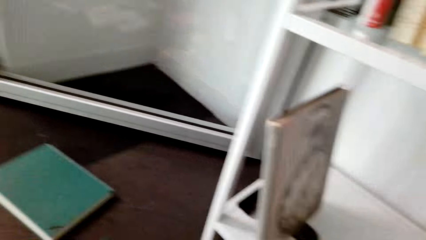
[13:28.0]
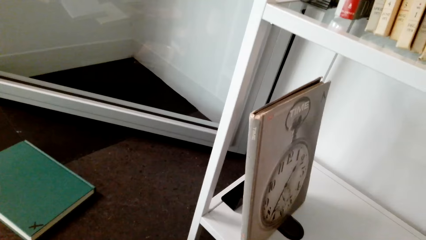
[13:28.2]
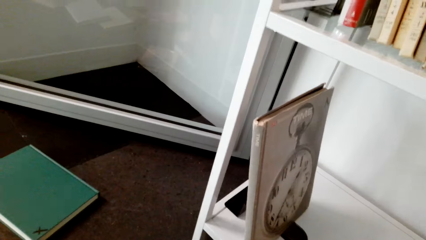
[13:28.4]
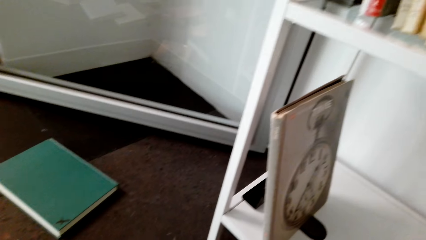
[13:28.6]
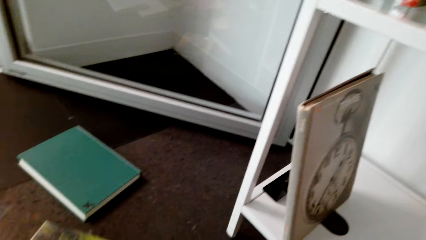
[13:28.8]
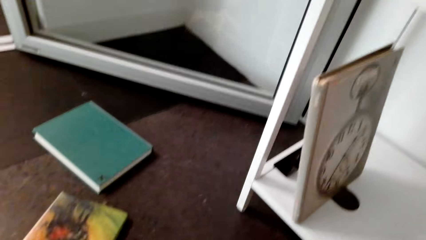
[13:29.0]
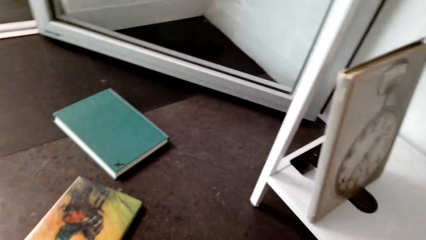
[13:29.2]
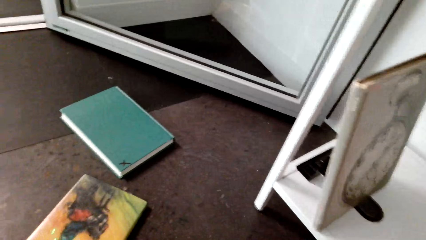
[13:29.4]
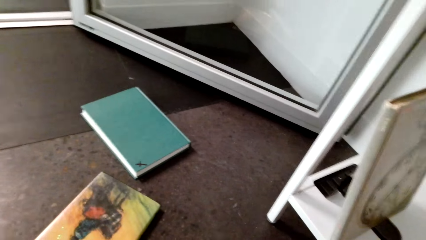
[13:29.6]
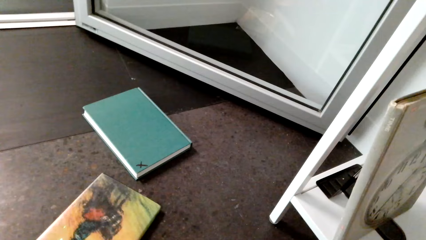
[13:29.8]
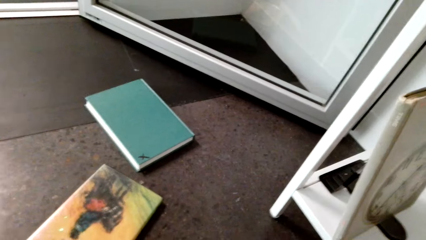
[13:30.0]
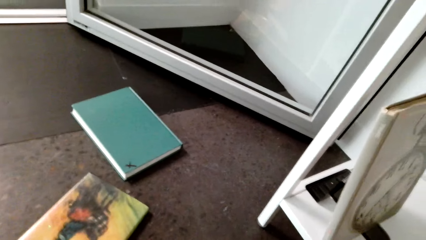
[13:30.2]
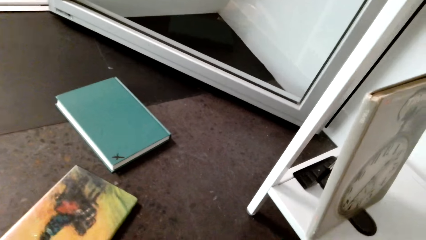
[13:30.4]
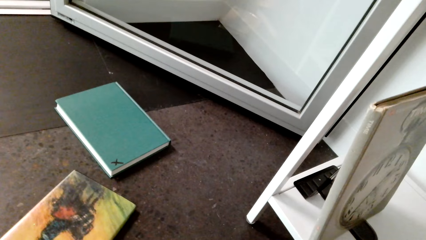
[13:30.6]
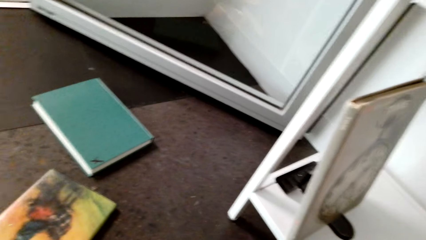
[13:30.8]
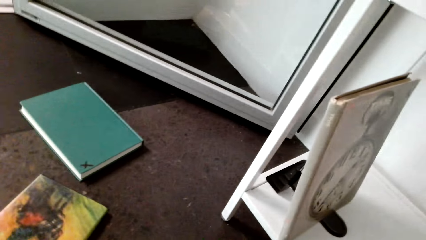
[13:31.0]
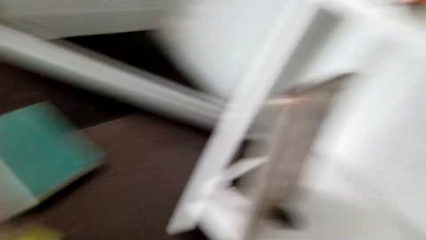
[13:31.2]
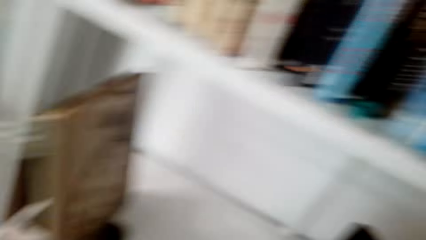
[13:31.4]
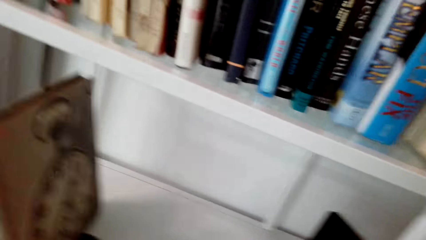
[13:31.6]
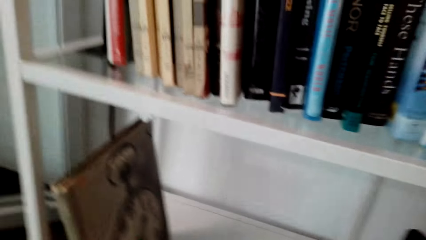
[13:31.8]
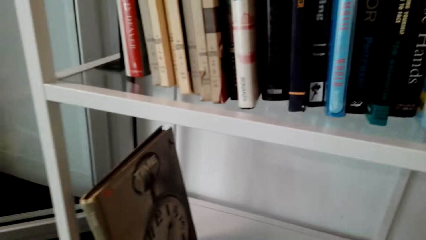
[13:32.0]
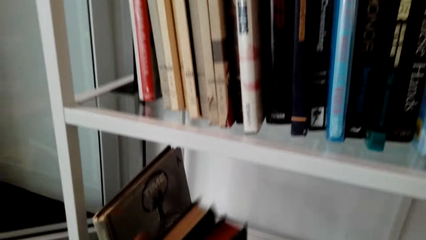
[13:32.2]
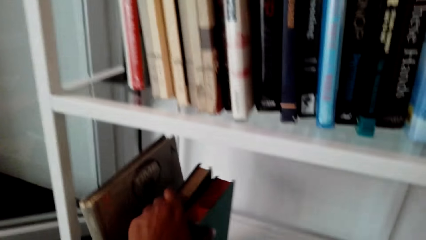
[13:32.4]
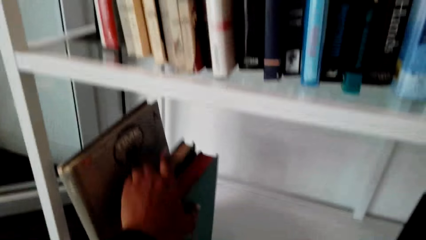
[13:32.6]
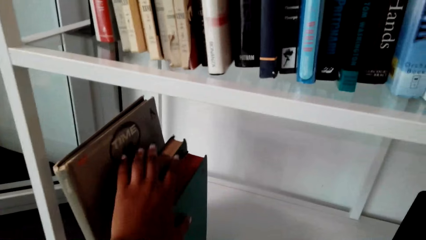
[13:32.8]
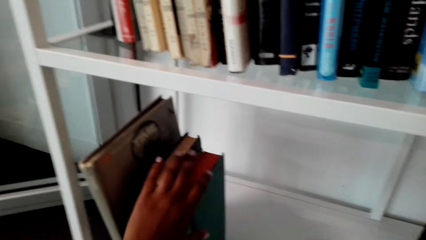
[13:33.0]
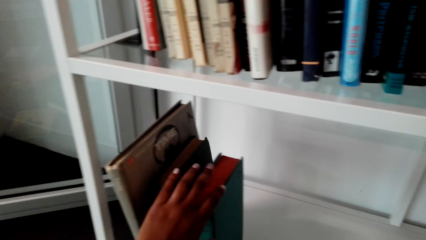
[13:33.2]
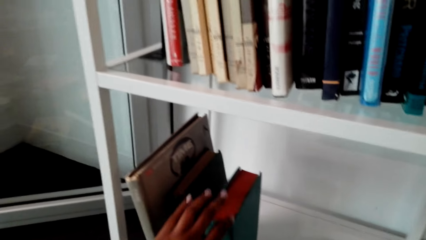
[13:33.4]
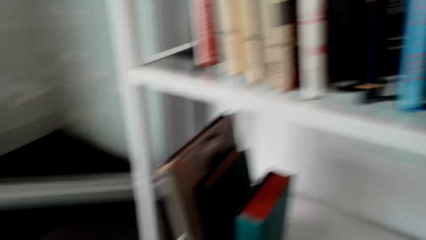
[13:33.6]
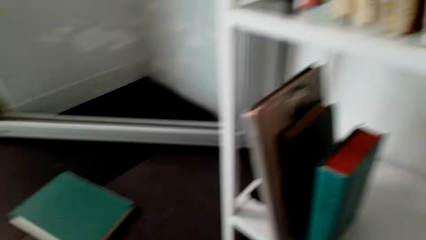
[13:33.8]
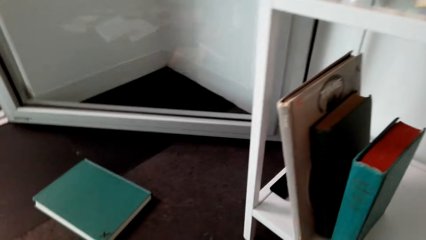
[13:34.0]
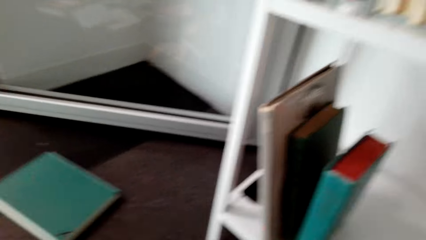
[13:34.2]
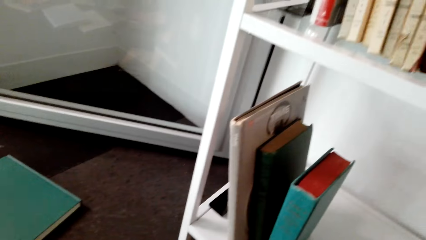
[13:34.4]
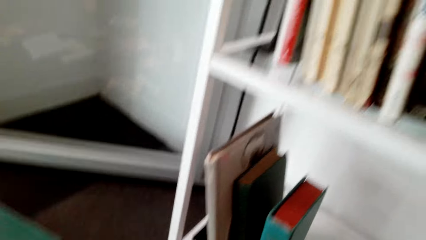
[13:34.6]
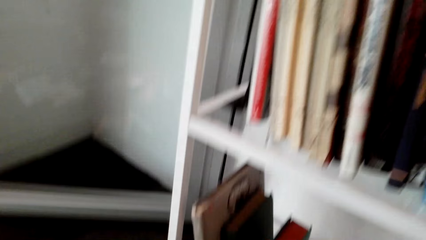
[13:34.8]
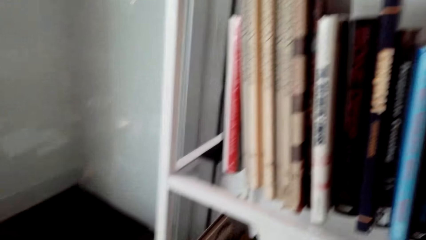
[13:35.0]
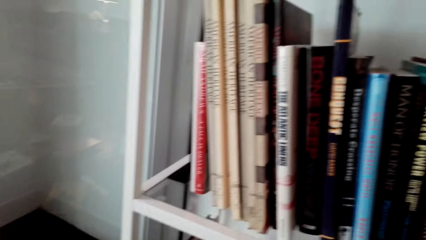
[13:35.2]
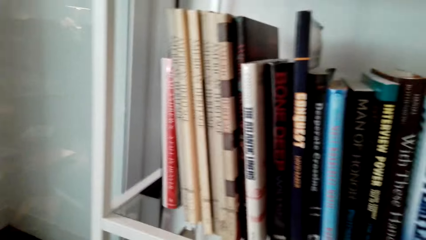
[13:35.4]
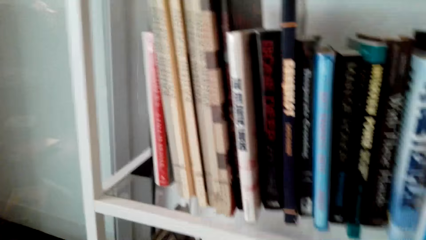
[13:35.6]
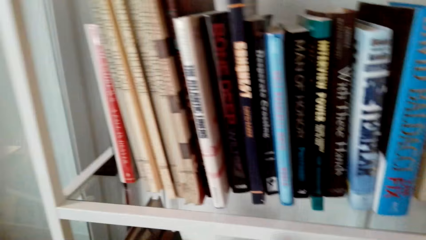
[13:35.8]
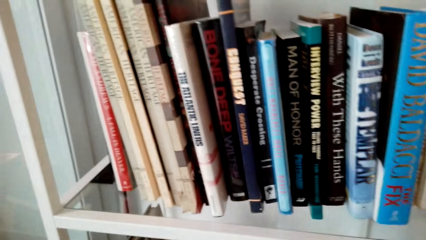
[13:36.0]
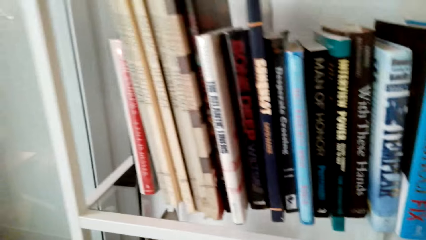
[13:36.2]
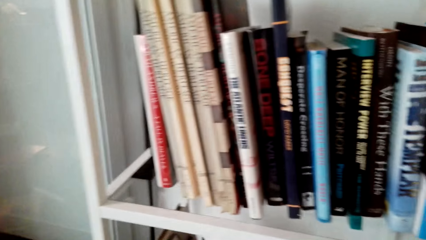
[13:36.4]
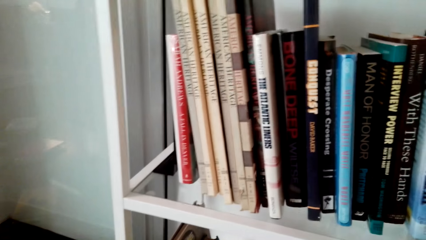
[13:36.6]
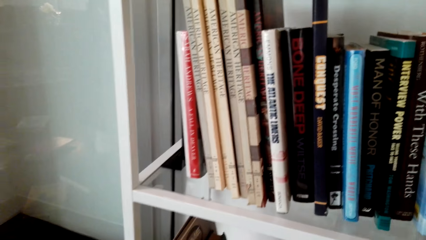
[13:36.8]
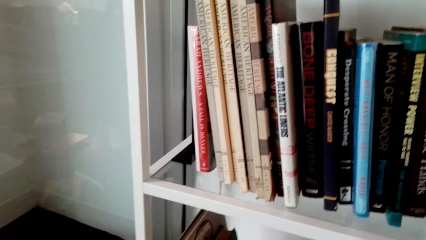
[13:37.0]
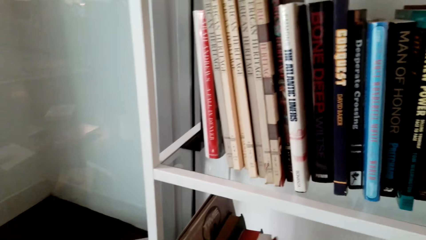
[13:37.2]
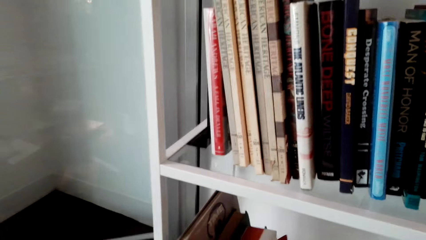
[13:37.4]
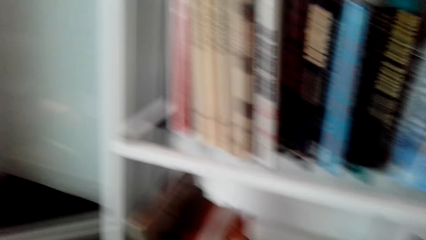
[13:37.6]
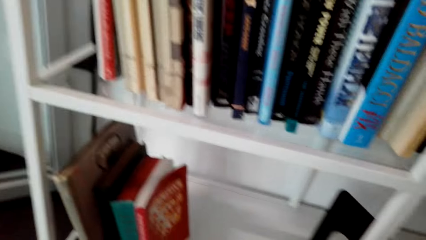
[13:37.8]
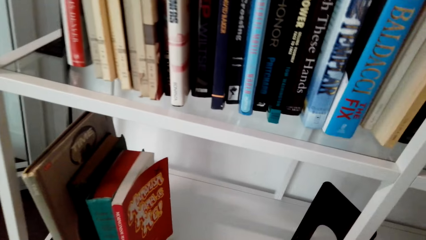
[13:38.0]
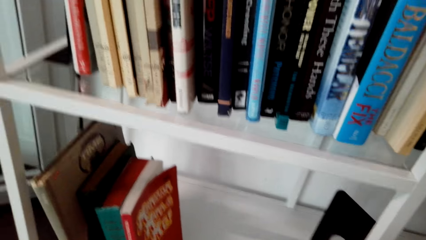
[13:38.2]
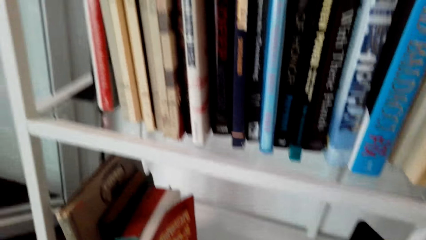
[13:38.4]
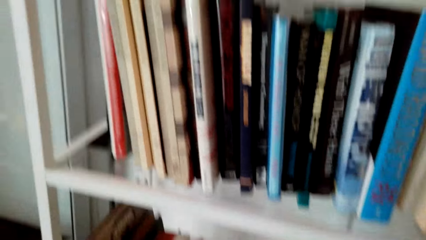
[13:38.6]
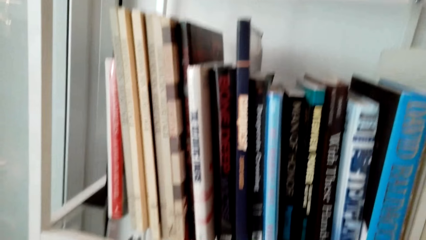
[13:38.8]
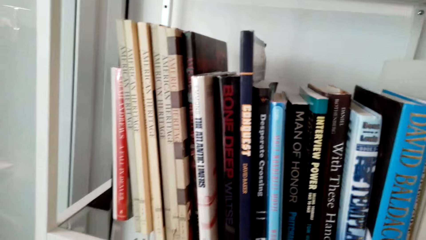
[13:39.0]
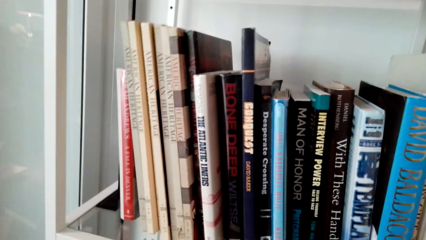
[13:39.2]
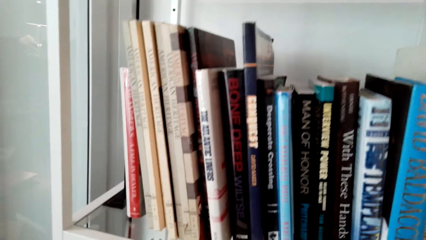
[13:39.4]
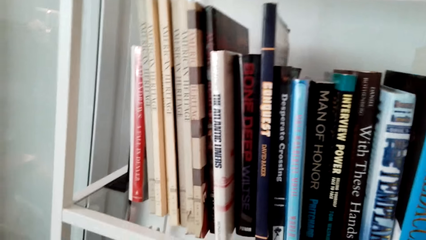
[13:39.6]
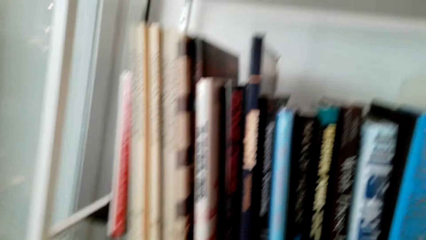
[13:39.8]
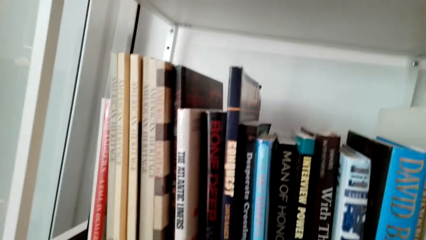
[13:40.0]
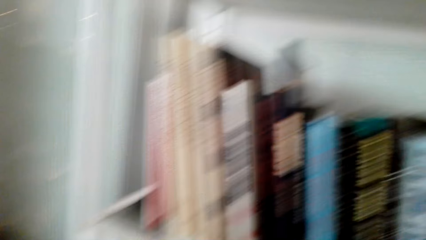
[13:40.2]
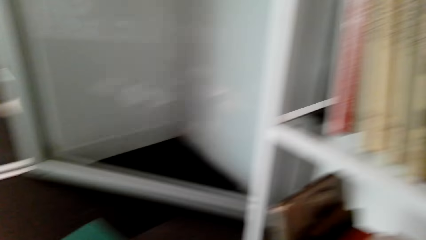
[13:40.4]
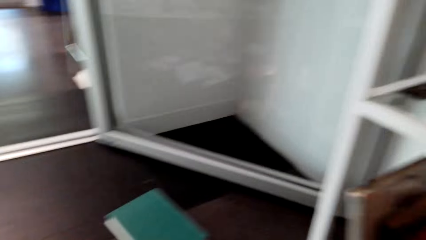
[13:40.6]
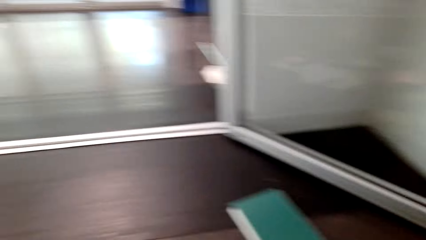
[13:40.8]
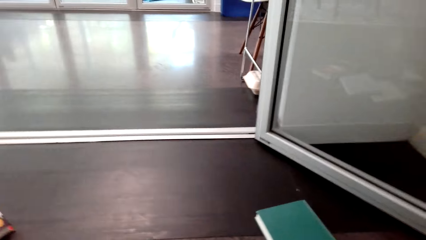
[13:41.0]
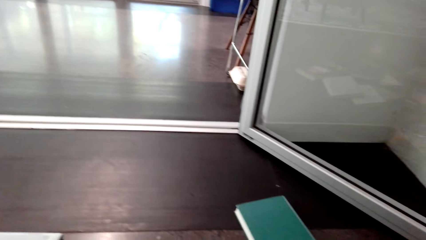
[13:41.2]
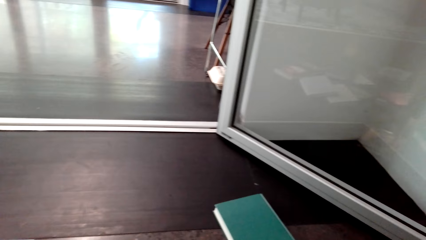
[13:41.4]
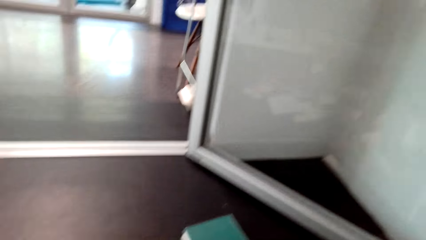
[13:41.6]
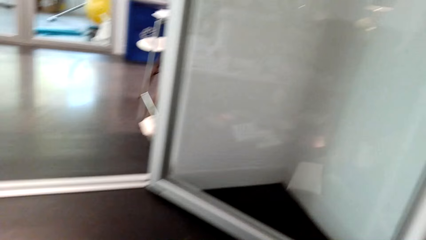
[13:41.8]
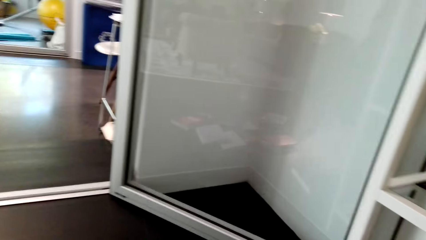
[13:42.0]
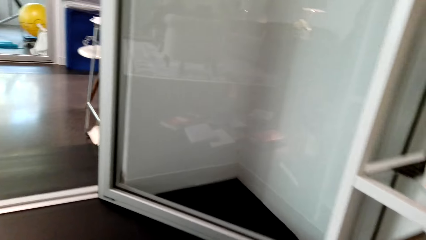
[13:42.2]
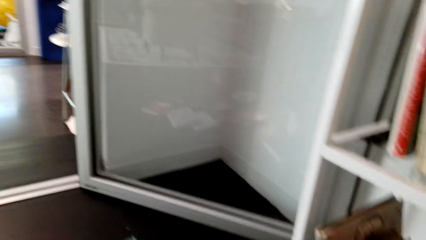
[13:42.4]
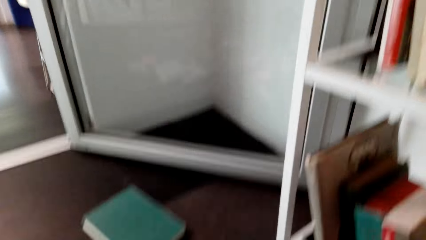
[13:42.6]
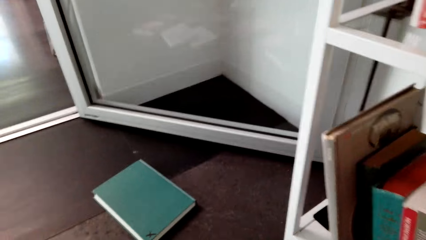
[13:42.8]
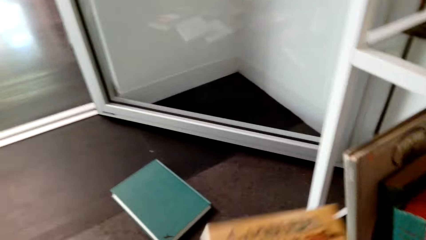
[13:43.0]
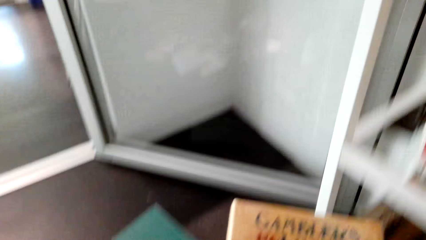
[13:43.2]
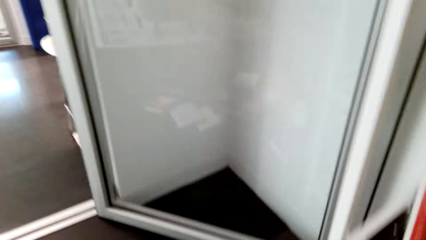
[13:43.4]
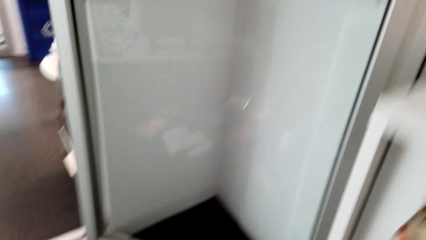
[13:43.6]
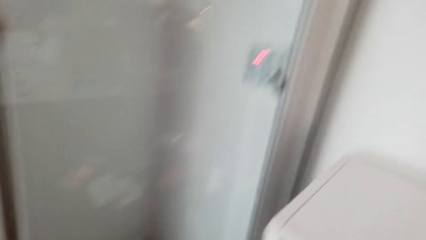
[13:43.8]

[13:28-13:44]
The camera wearer picks books.
